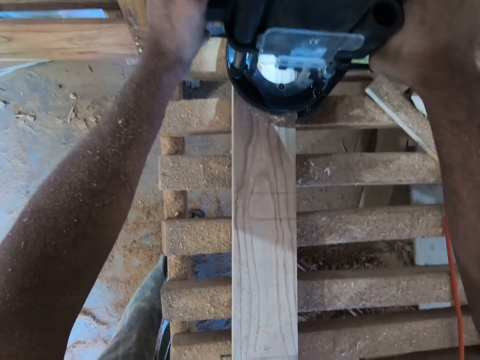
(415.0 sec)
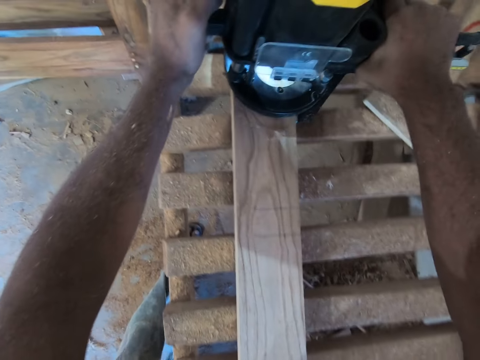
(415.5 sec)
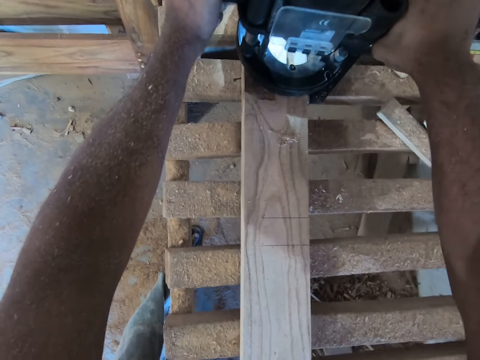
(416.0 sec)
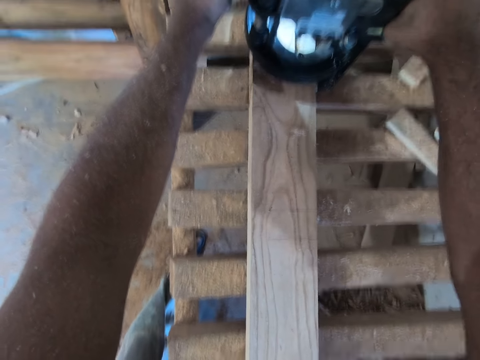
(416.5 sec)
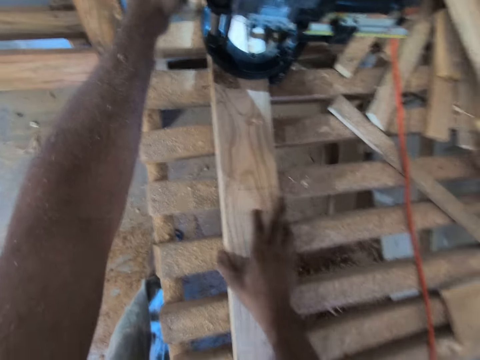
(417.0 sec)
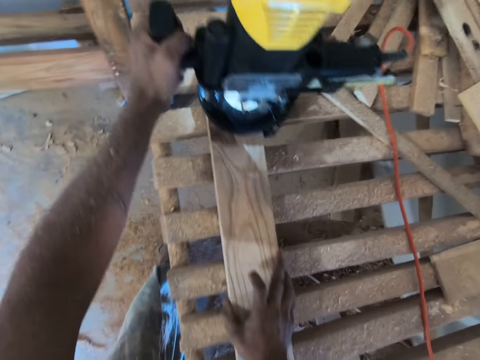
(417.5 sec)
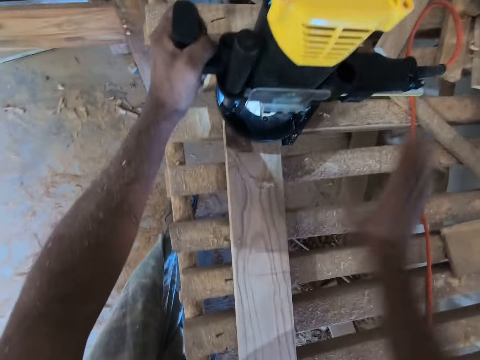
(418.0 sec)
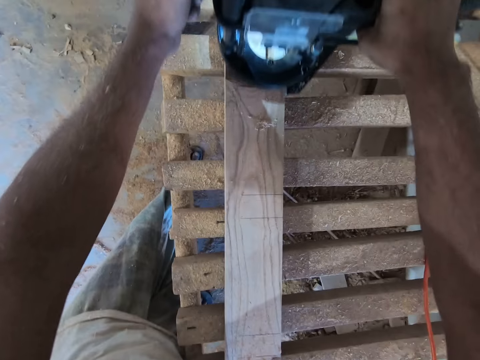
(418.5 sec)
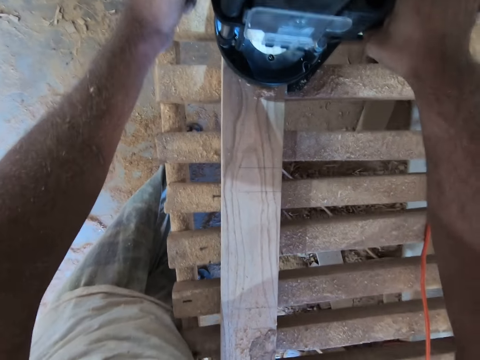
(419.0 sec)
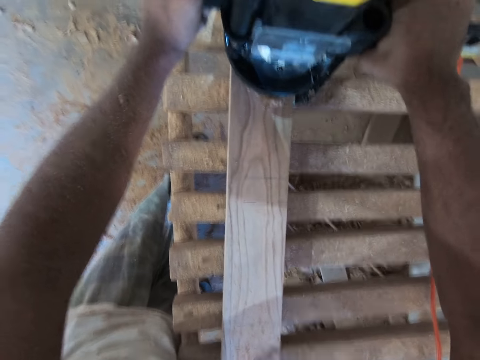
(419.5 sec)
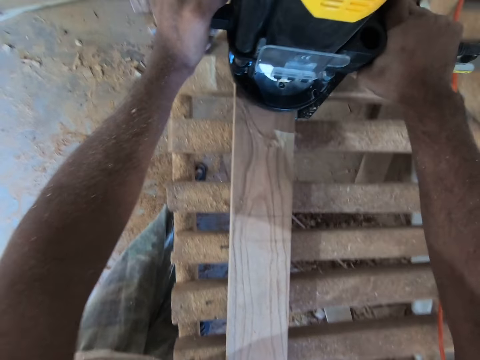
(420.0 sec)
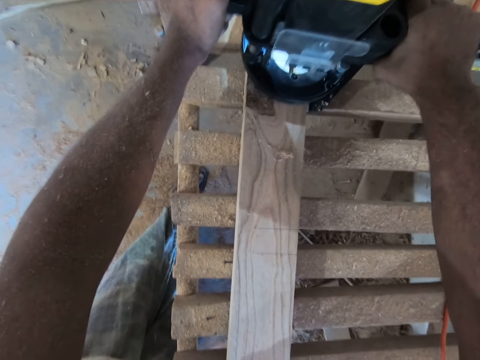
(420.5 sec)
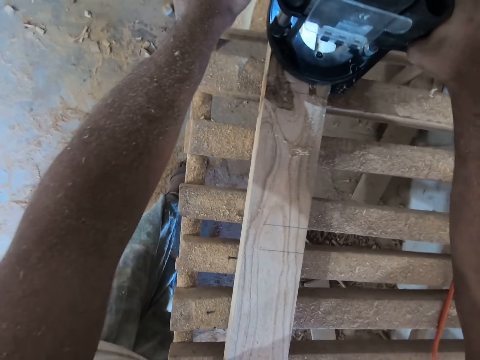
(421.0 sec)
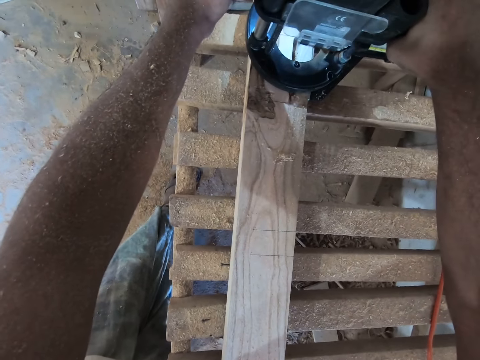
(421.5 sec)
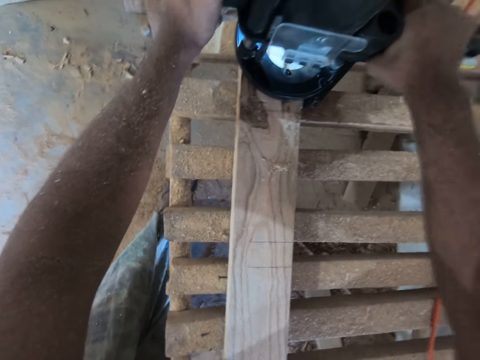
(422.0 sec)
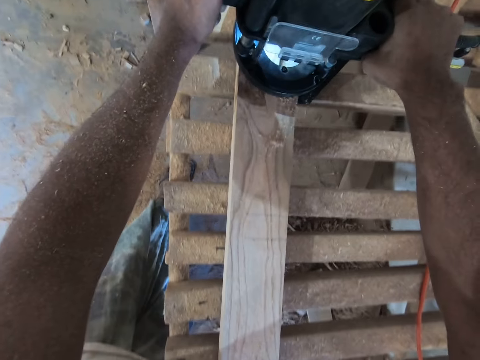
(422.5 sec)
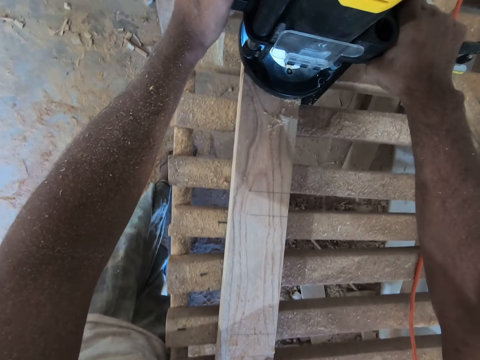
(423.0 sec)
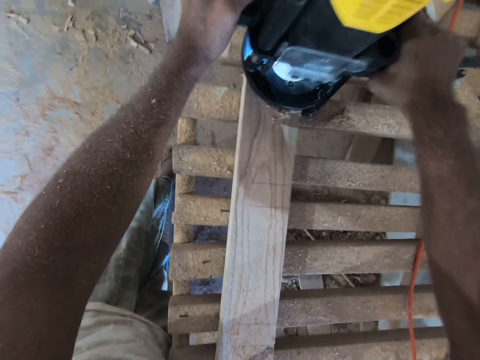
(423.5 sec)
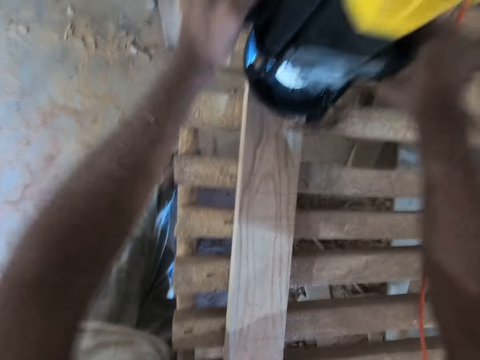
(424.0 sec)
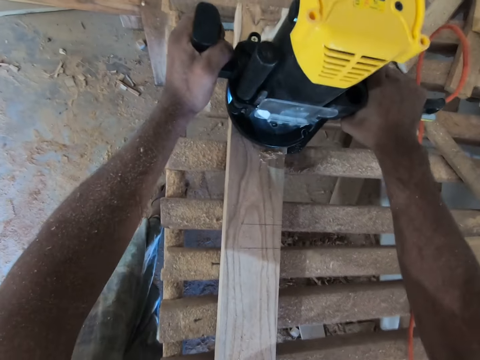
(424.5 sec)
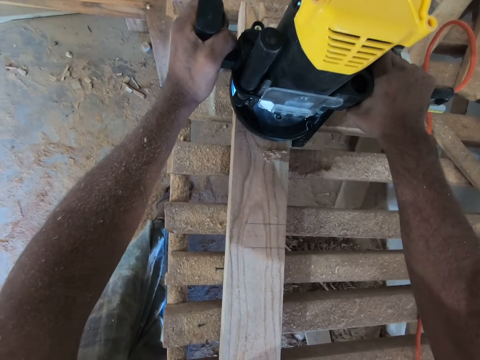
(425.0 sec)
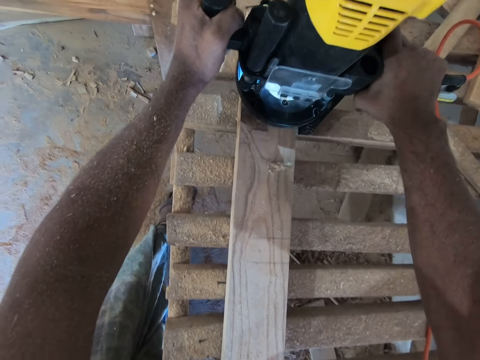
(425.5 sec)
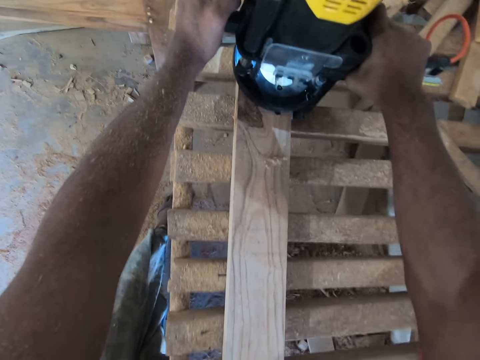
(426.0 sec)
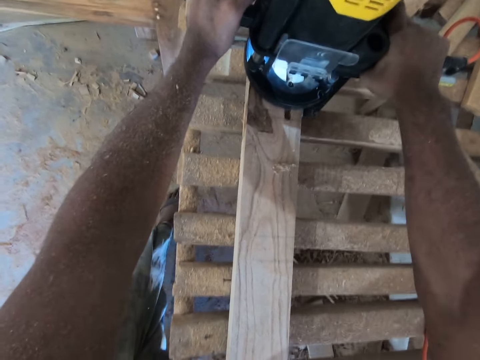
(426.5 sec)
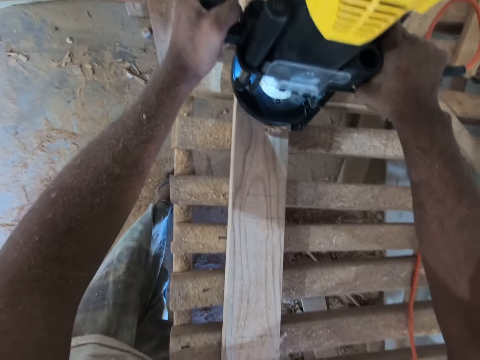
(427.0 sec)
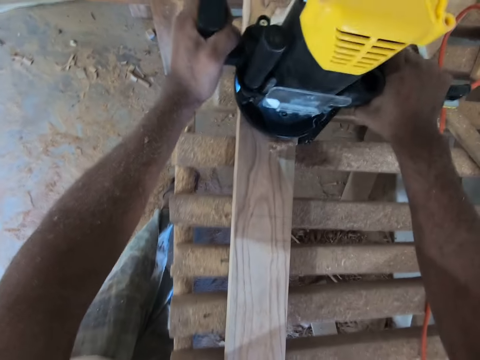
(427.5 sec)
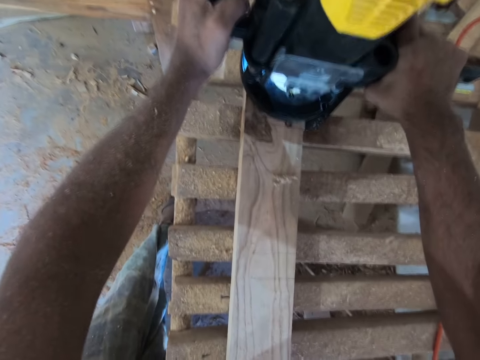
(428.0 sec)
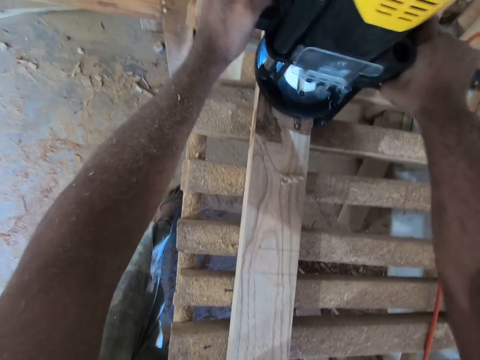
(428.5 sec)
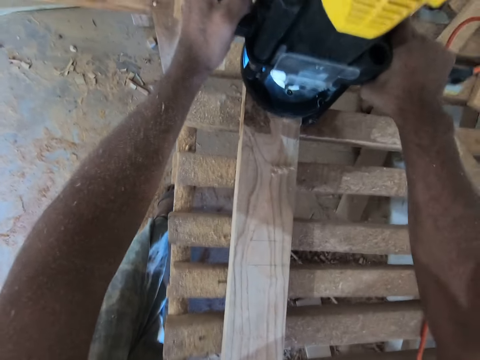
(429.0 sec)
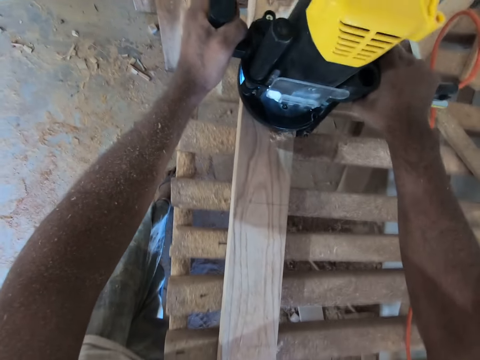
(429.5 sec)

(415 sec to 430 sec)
The camera wearer holds the compact router with his left hand. He moves the wood plank on the workbench with his right hand. He holds the compact router with both hands. He routes the wood plank with the compact router in both hands.

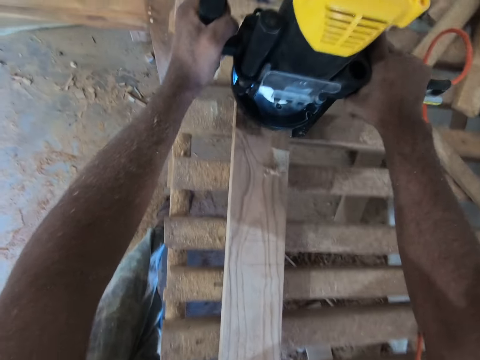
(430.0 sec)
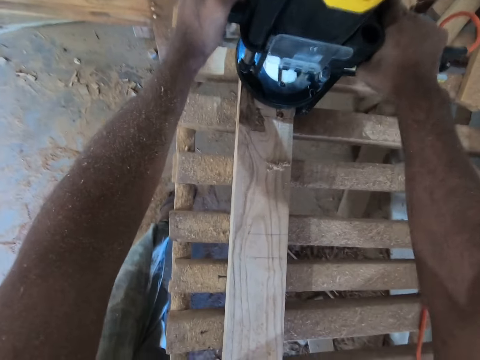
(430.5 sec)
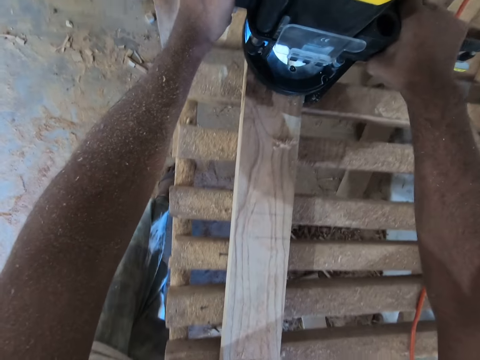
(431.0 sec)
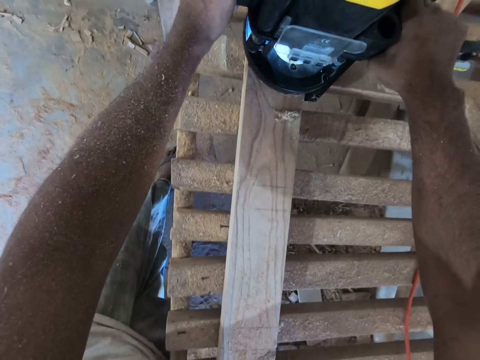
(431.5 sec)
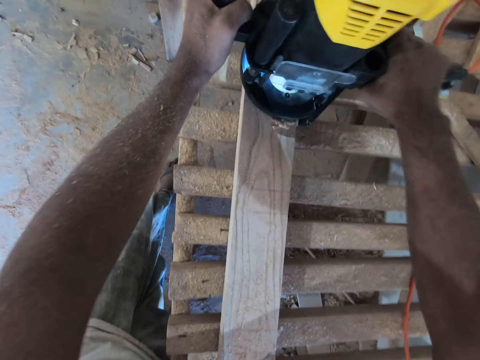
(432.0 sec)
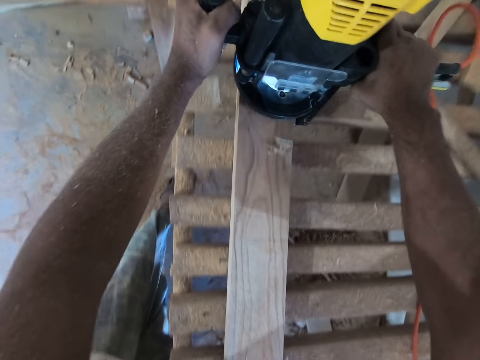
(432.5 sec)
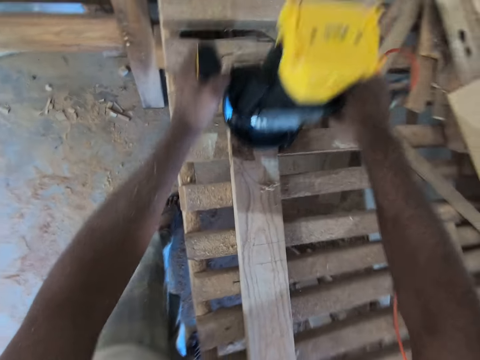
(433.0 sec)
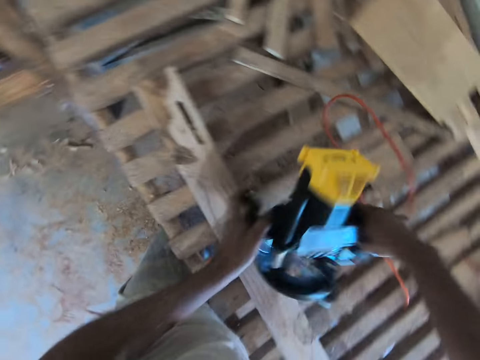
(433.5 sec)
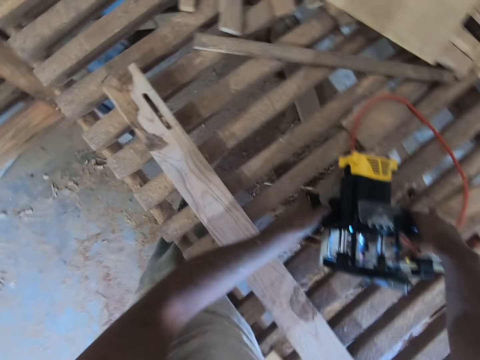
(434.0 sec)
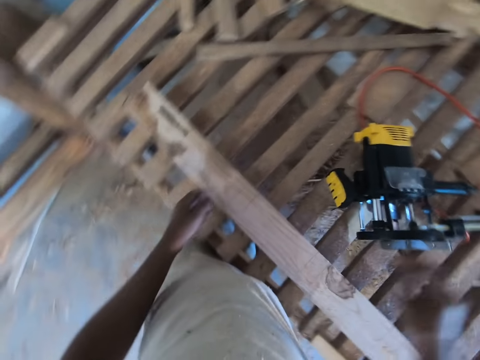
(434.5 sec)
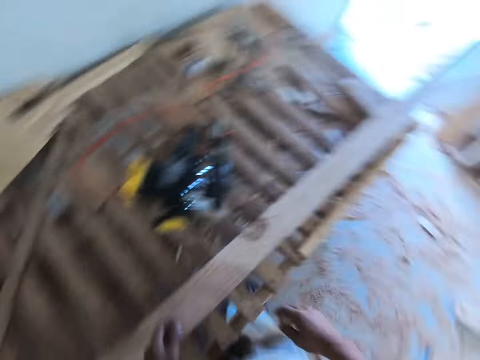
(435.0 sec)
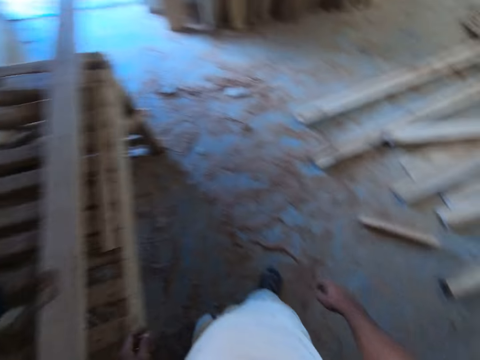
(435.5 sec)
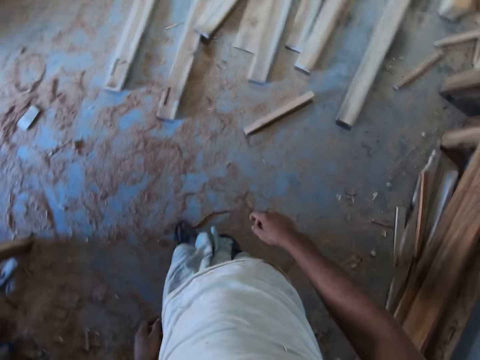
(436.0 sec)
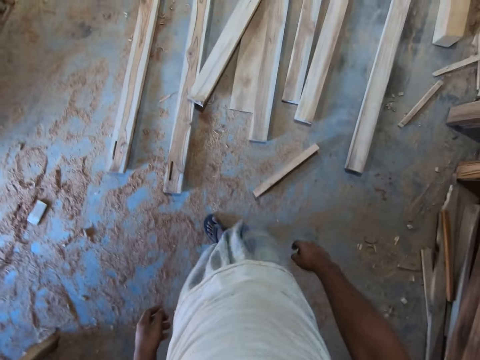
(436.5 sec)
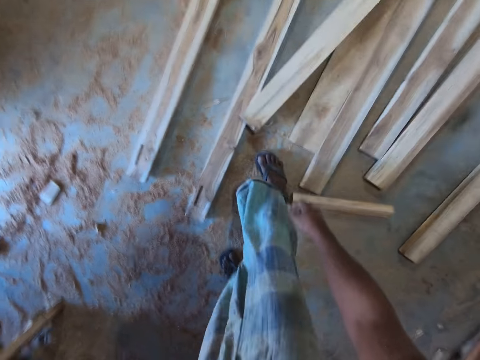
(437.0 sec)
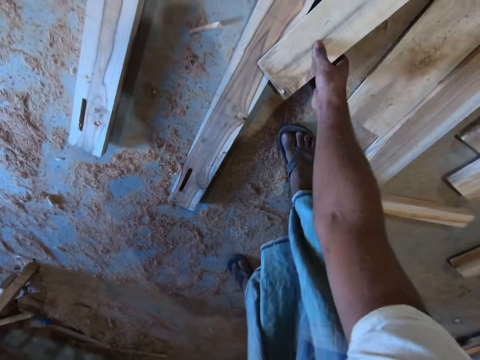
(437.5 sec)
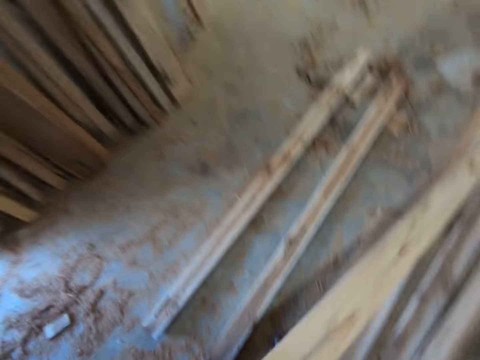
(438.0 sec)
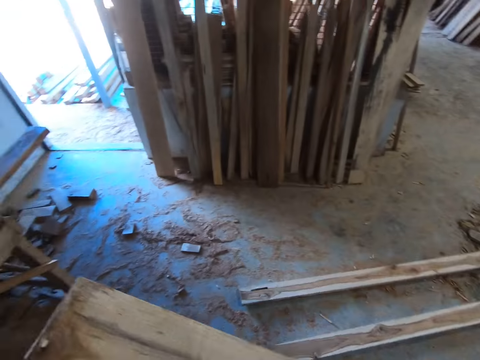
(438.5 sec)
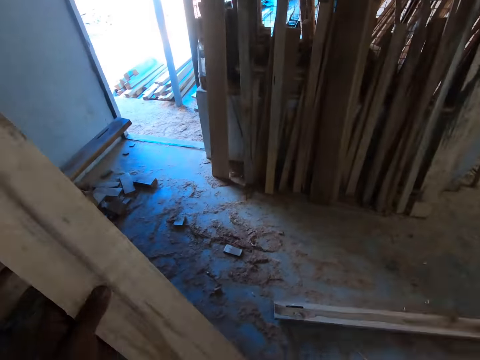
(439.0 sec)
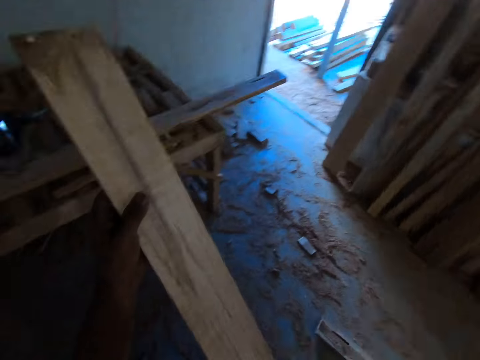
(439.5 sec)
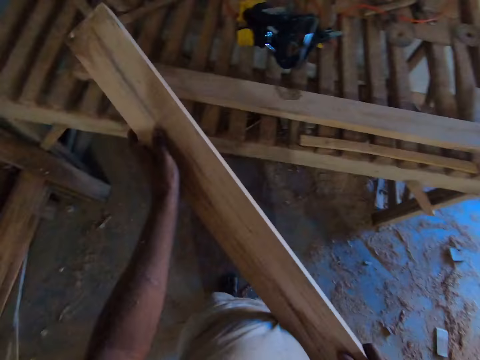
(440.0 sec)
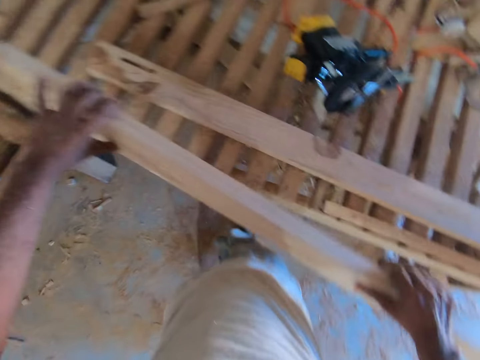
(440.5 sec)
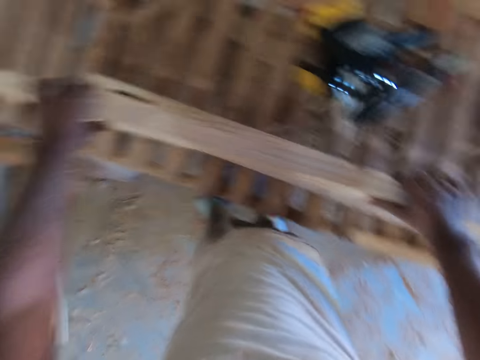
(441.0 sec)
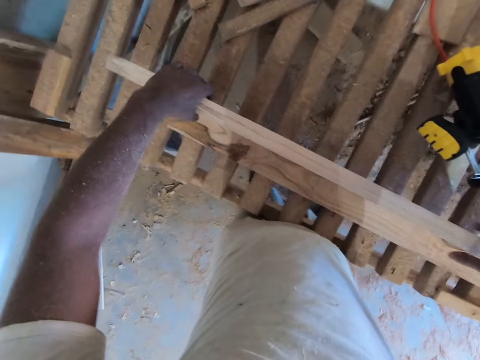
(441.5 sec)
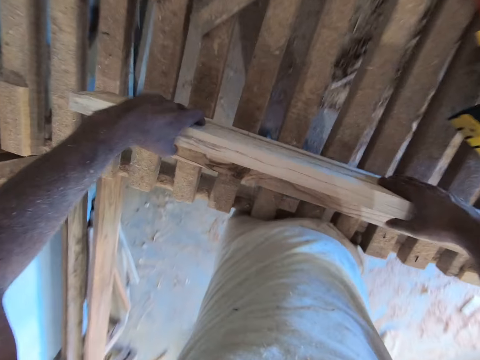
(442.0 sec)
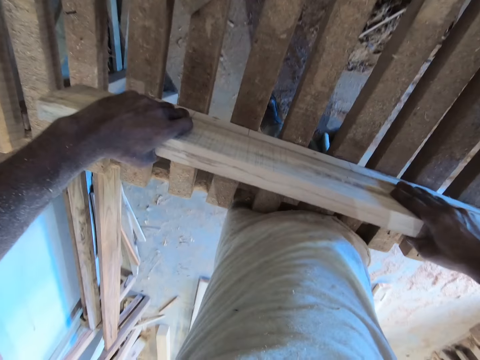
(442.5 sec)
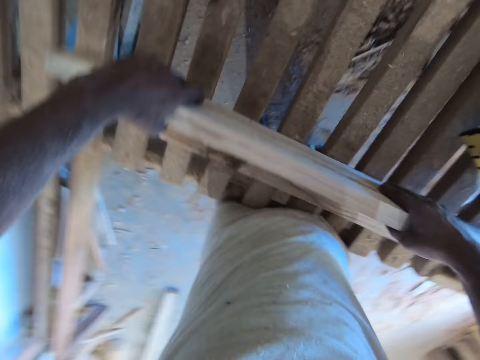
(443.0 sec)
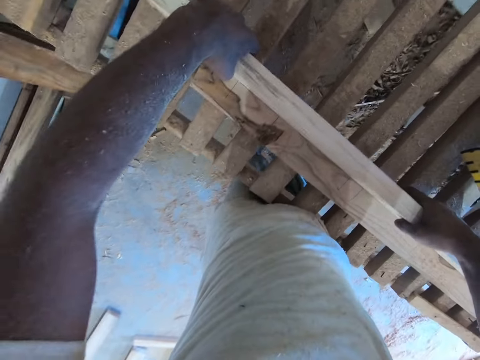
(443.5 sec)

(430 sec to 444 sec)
The camera wearer picks the compact router from the wood plank with both hands. He places the compact router on the workbench with both hands. He kicks a wood plank on the floor with his right leg. He picks the wood plank from the ground with his right hand. He holds the wood plank with his left hand. He carries the wood plank with both hands. He places the wood plank on the workbench with both hands.
